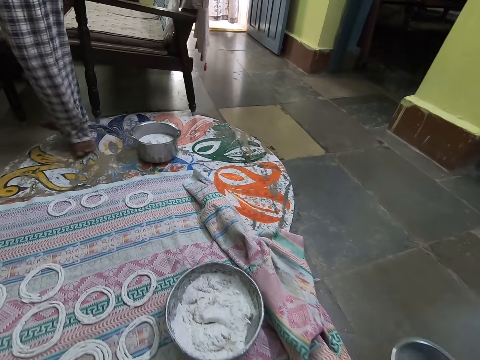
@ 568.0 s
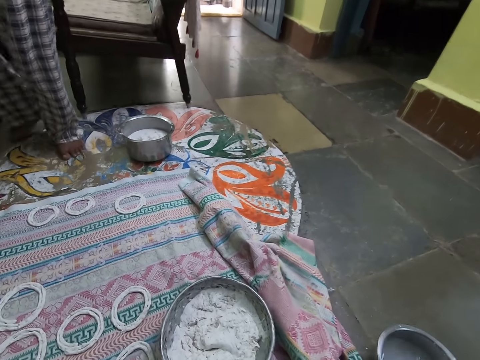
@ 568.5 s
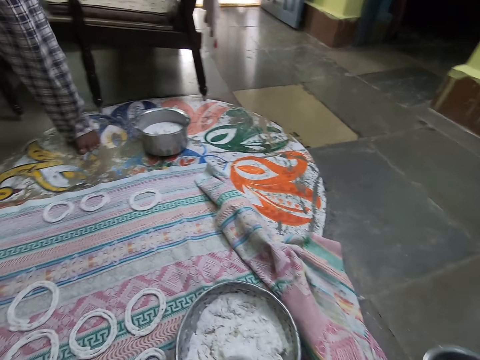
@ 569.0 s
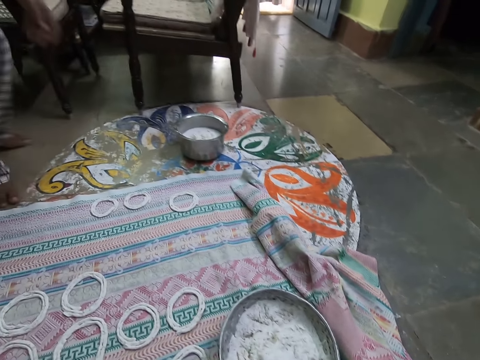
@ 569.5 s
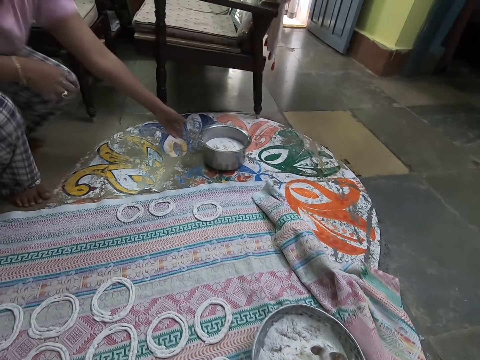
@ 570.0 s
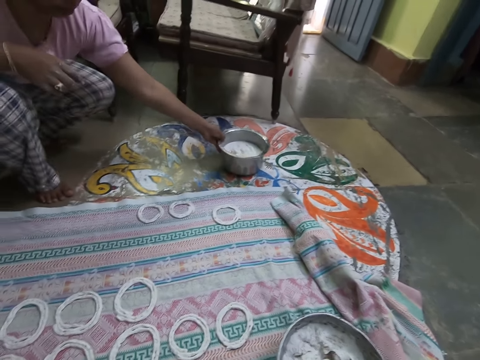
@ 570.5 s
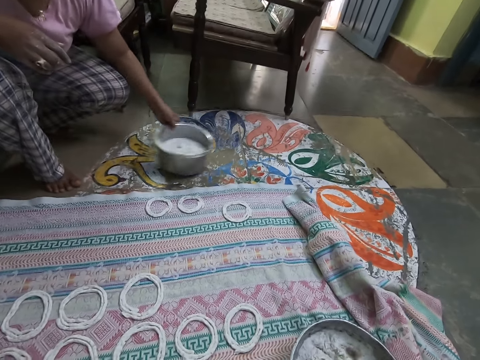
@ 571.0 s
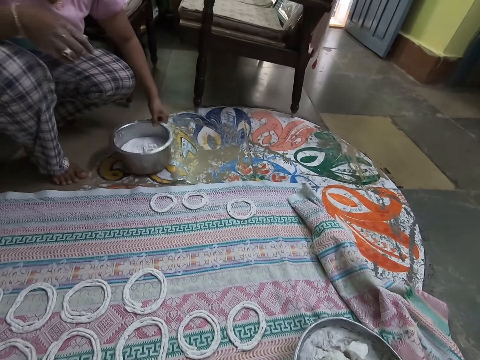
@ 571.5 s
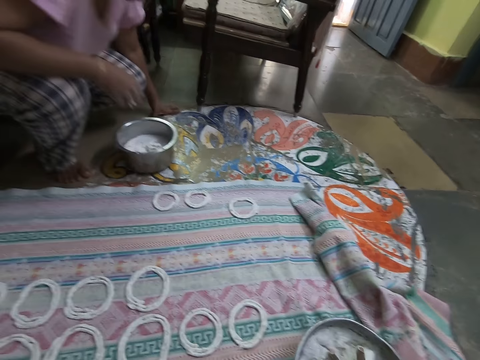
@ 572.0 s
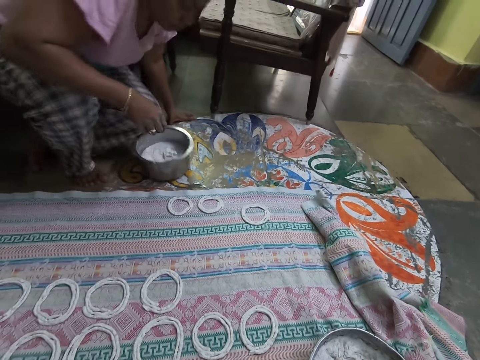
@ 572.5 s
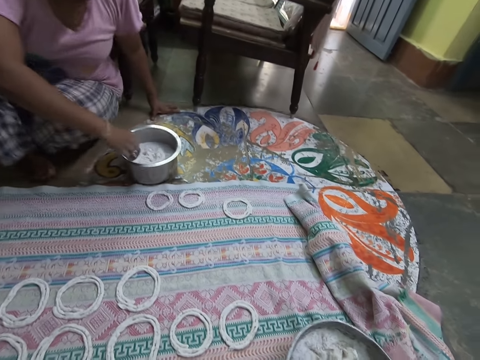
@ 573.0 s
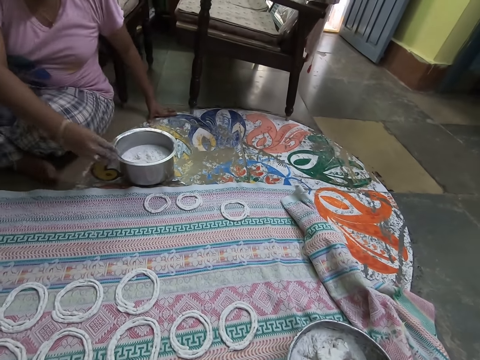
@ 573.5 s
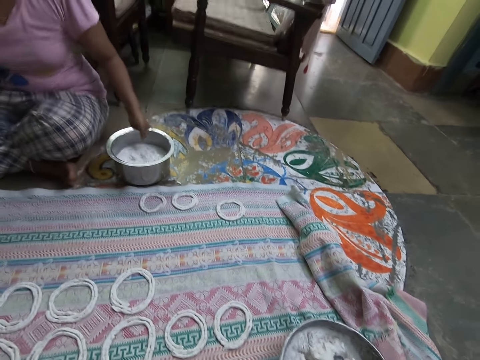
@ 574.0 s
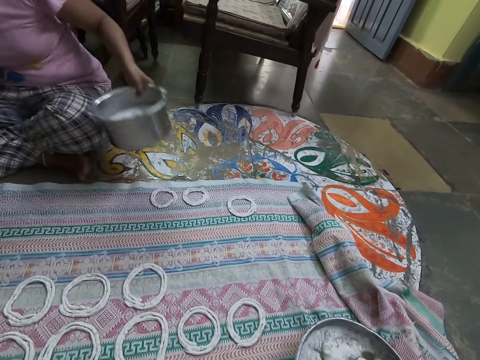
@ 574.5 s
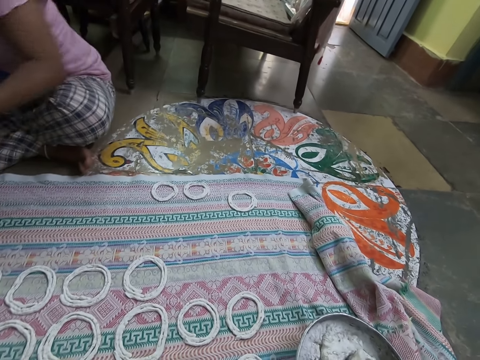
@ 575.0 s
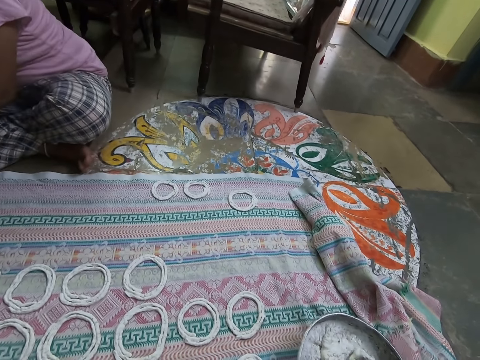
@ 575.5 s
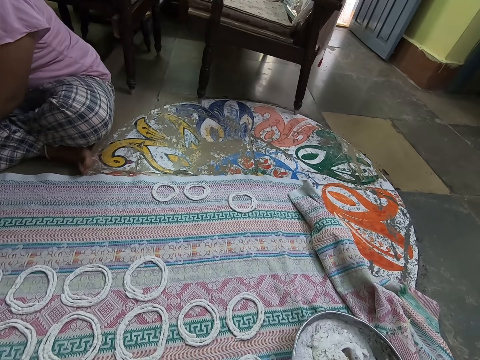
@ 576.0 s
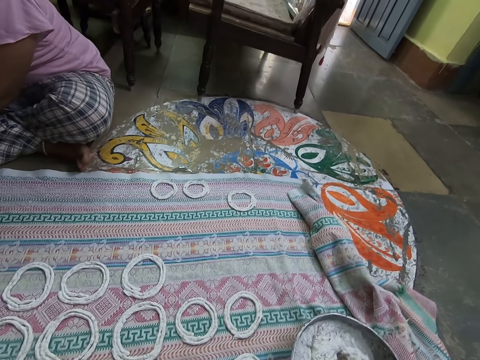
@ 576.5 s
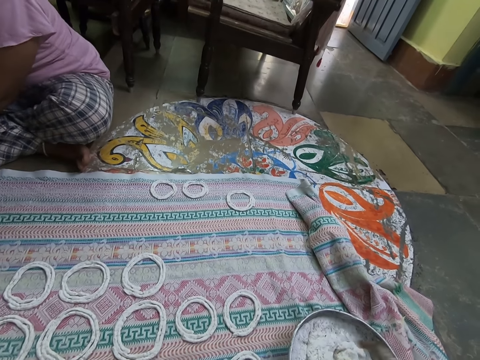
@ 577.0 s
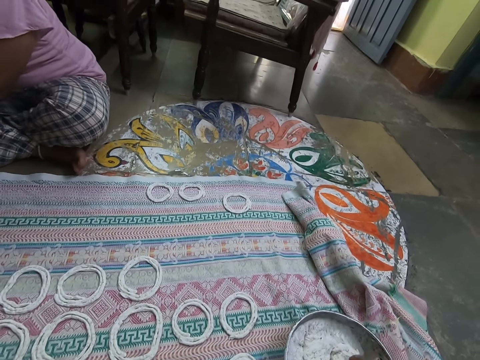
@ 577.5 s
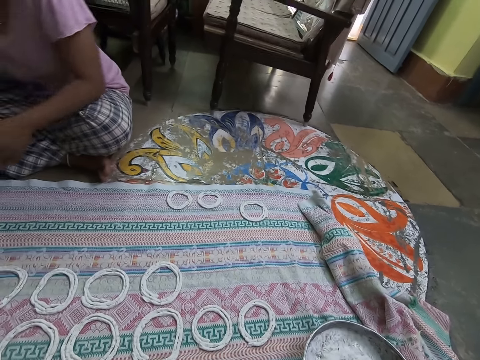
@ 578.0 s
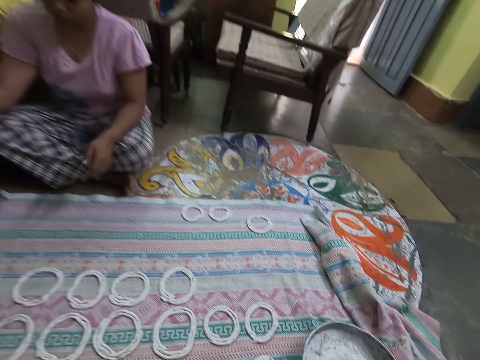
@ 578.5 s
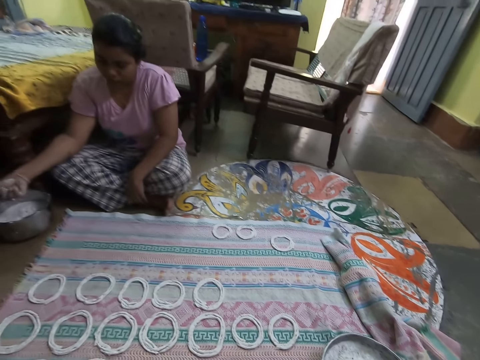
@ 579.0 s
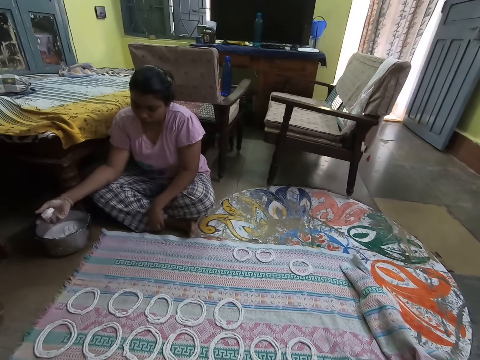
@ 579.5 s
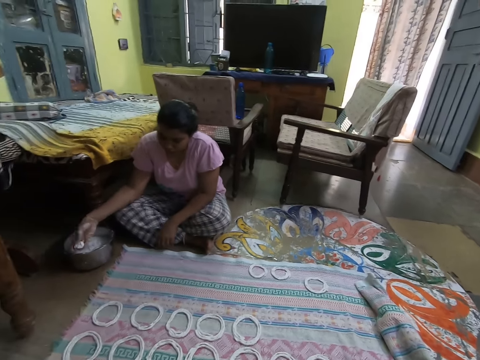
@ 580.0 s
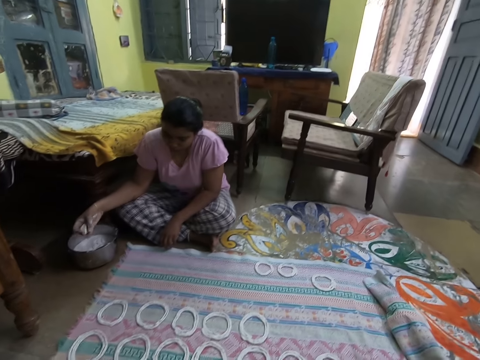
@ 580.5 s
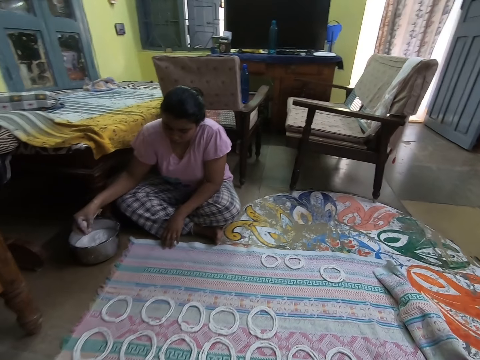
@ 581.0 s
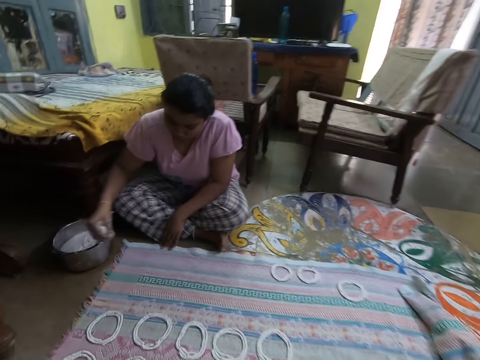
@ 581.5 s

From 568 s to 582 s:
The camera wearer holds a bowl of water in her right hand. She drops the bowl of water on the floor with her right hand. She moves the bowl on the floor and looks around. She mixes the flour dough in the flour pan with her right hand. A woman moves the flour bowl on the floor with her left hand. The woman sits on the floor of the room. The woman picks up the flour bowl from the floor with her left hand. The woman rolls a flour dough in her right hand. The camera wearer looks around.

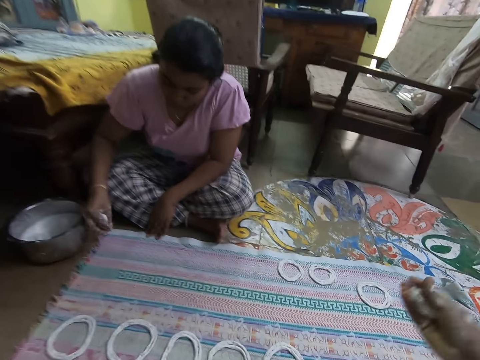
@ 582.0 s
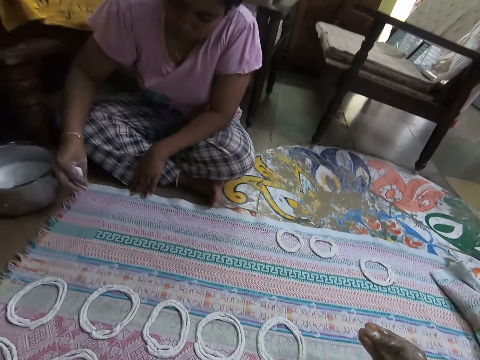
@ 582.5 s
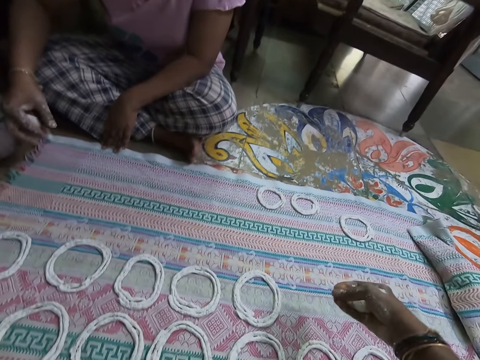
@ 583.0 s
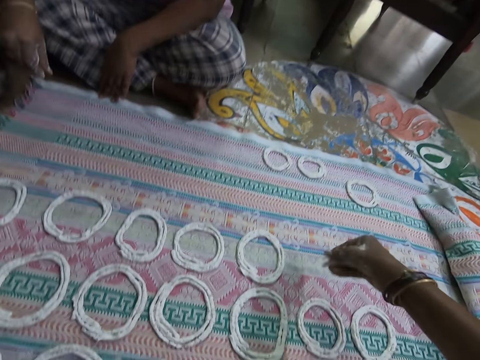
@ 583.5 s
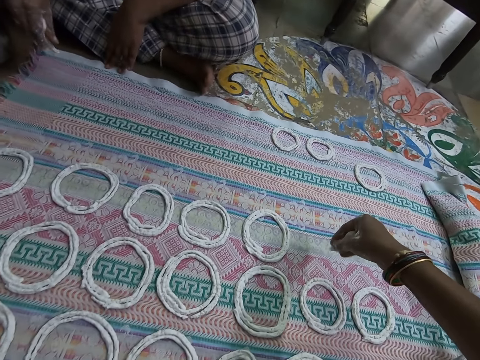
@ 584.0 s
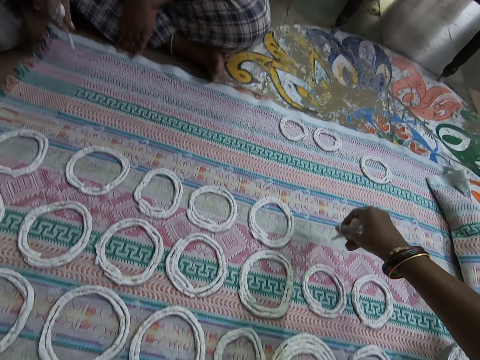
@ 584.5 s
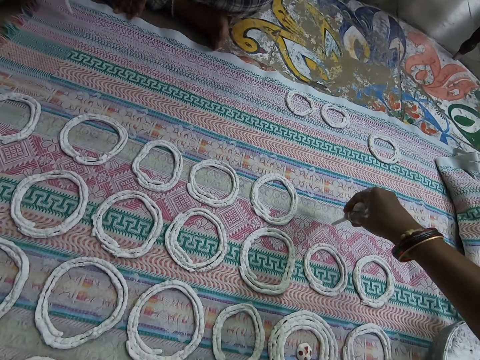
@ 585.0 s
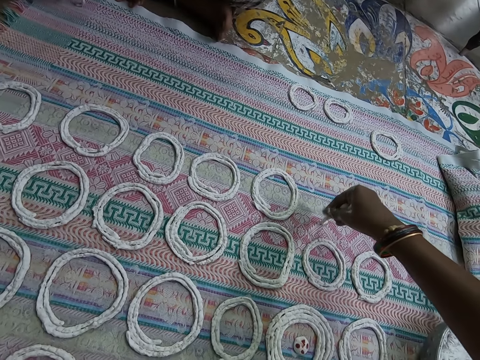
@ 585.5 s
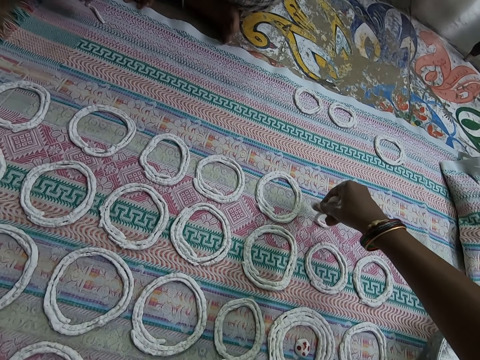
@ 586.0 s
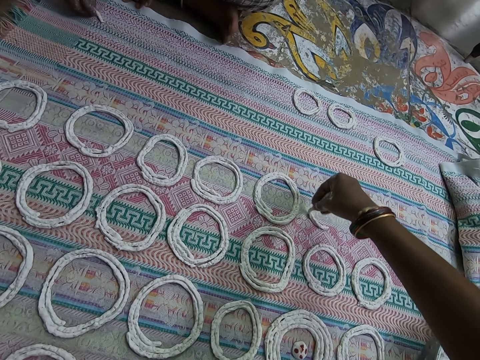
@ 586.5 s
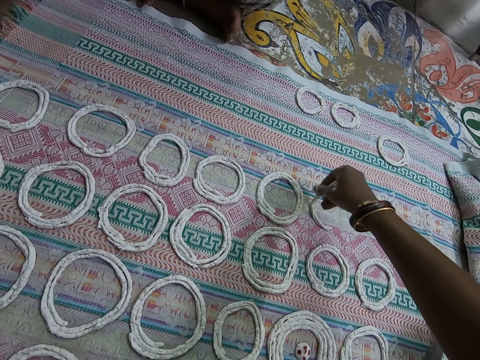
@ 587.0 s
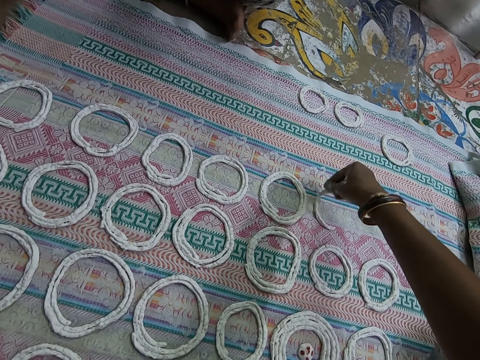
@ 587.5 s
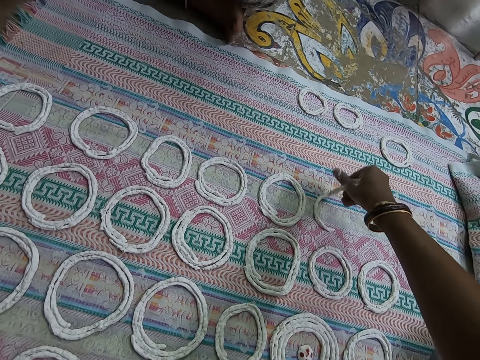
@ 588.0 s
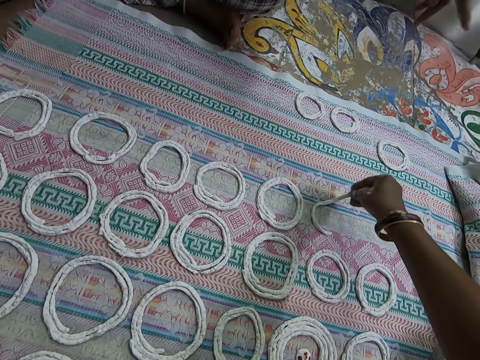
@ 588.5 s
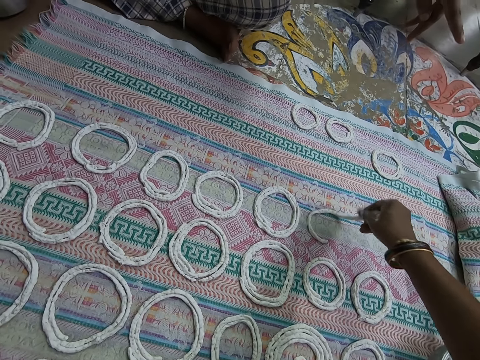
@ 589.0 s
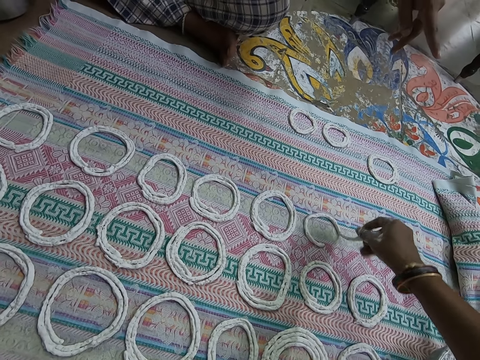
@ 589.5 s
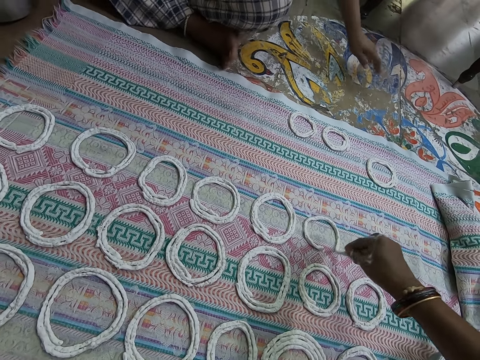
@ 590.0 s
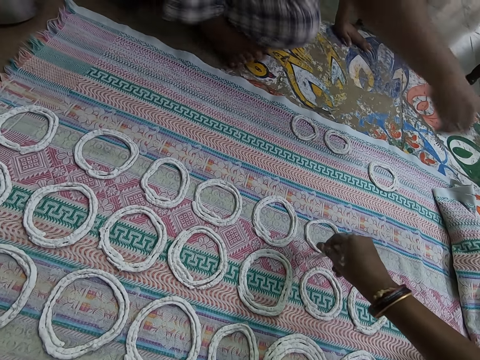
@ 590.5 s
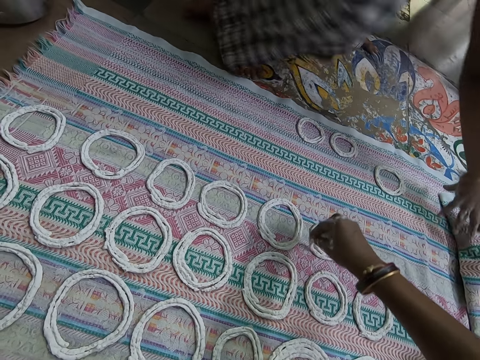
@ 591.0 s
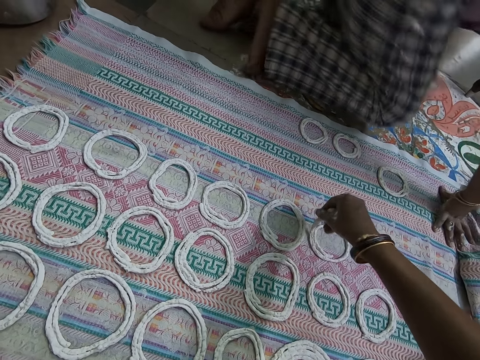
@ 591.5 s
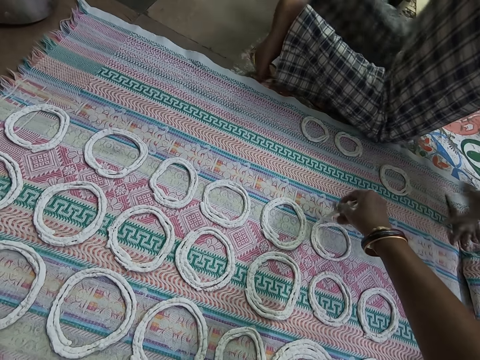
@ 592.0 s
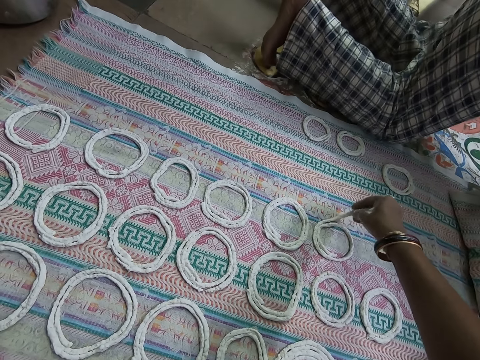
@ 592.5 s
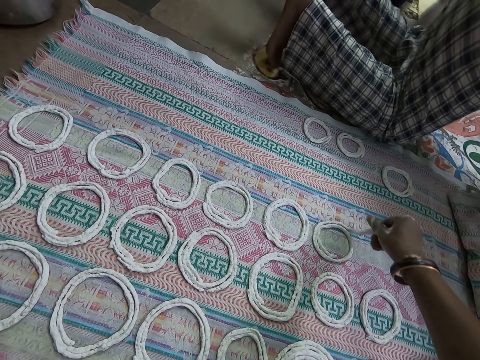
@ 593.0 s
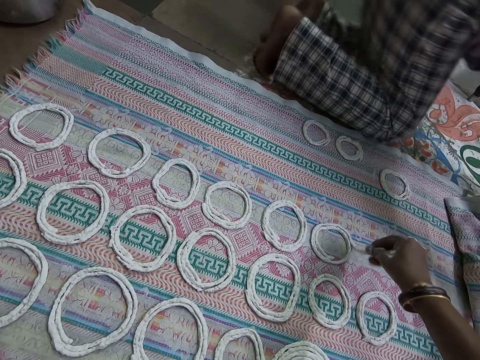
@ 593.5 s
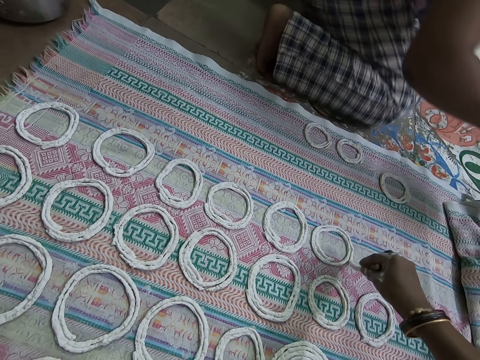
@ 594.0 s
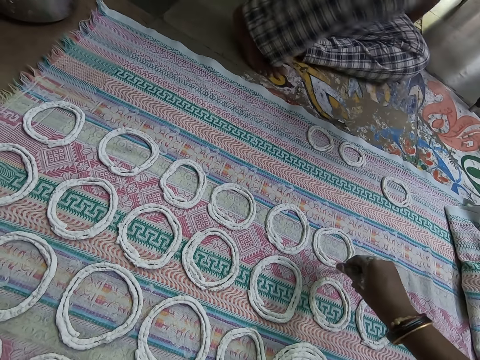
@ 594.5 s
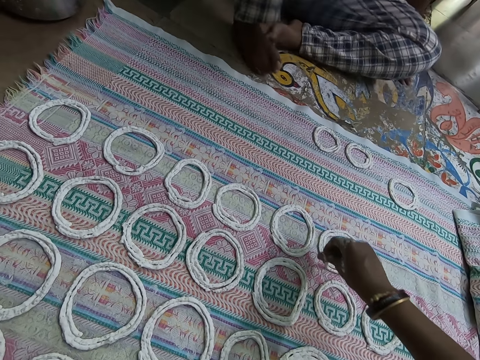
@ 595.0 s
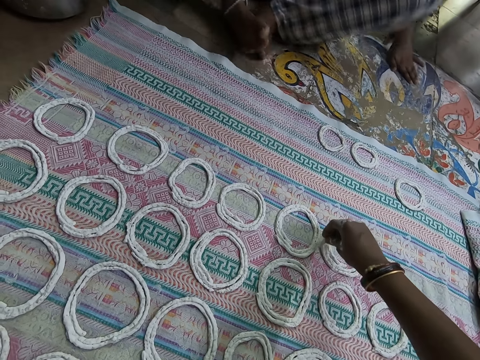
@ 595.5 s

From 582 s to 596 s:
The camera wearer moves the right hand. She rolls a flour dough in her right hand. A woman makes a jalebi roll on the mat on the floor with the flour dough in her right hand. The camera wearer squeezes the dough. She spreads the dough on the piece of cloth. She makes a jalebi roll on the mat on the floor with the flour dough in her right hand. The woman stands from the floor of the room with both hands.
